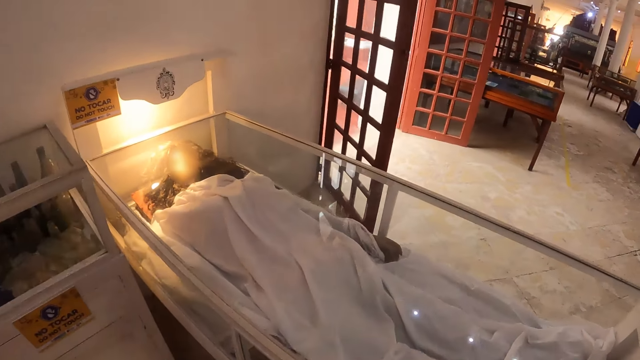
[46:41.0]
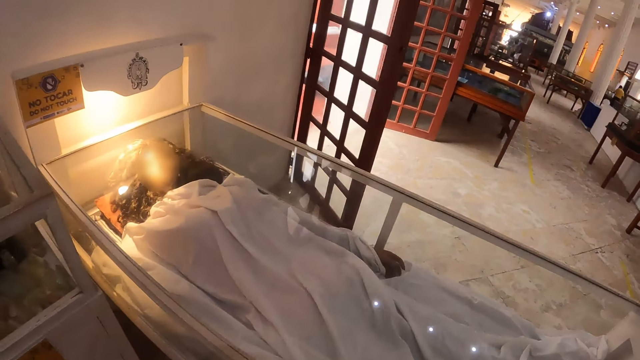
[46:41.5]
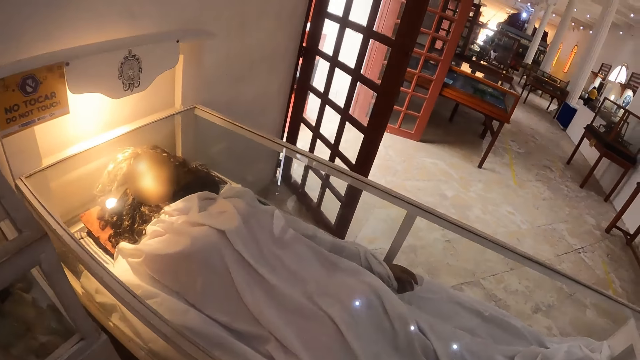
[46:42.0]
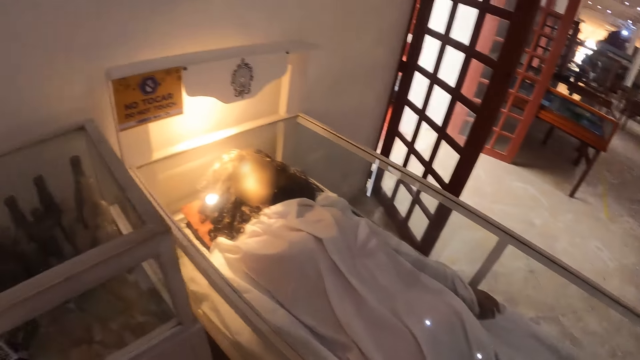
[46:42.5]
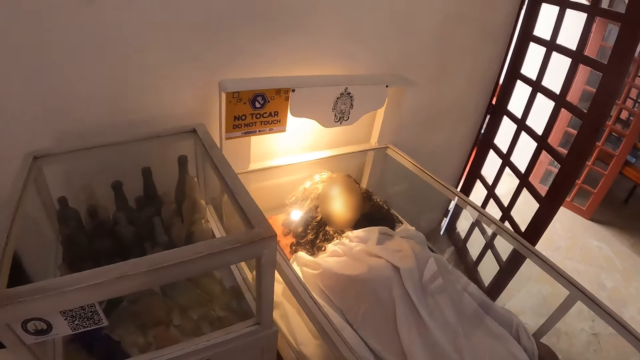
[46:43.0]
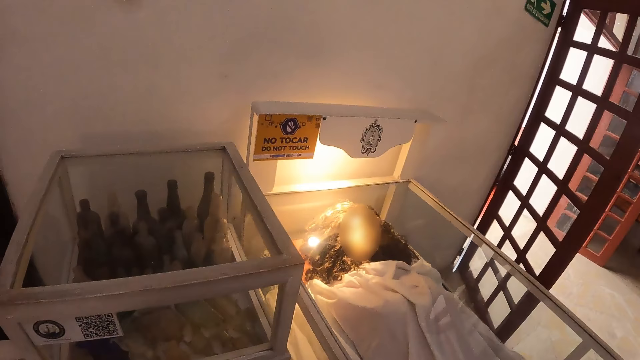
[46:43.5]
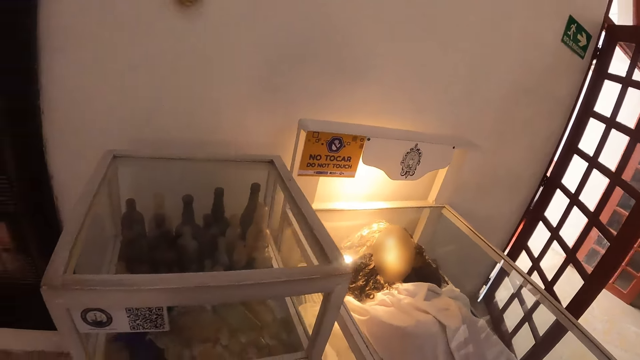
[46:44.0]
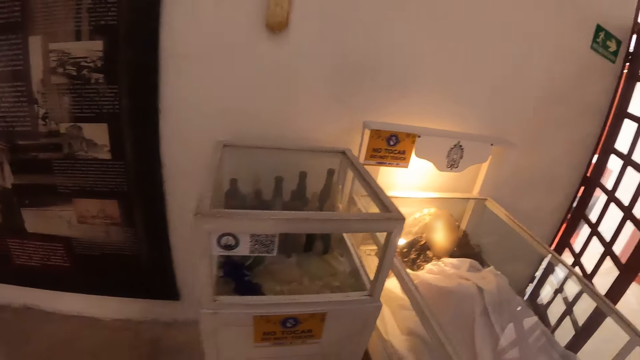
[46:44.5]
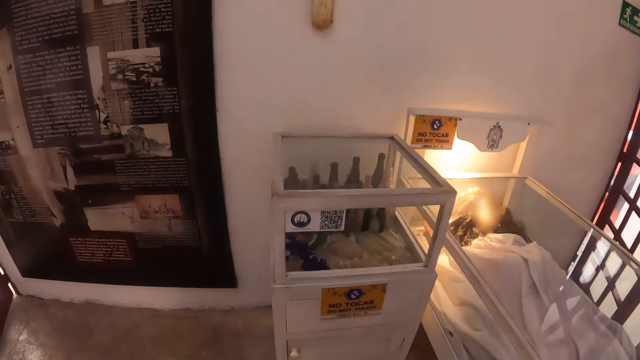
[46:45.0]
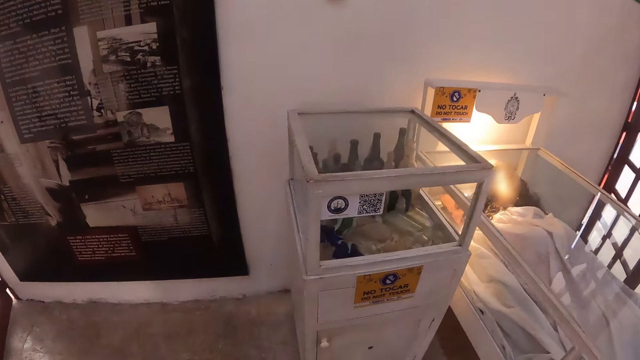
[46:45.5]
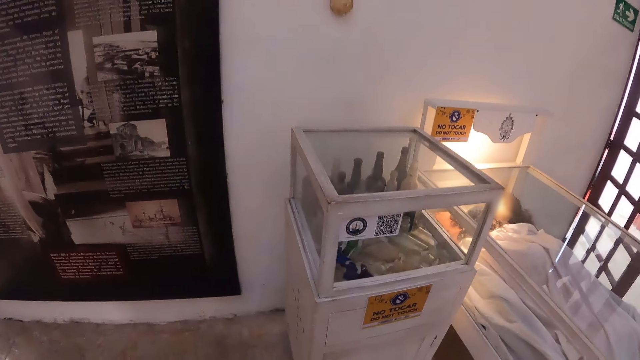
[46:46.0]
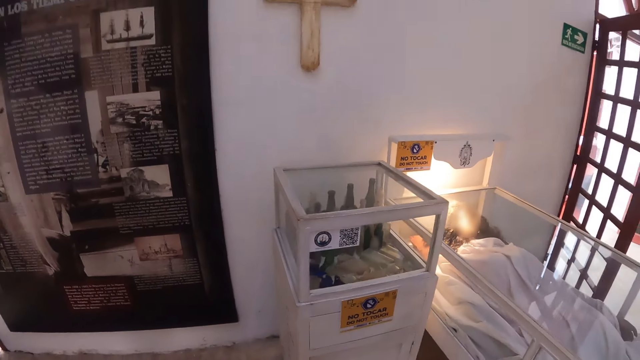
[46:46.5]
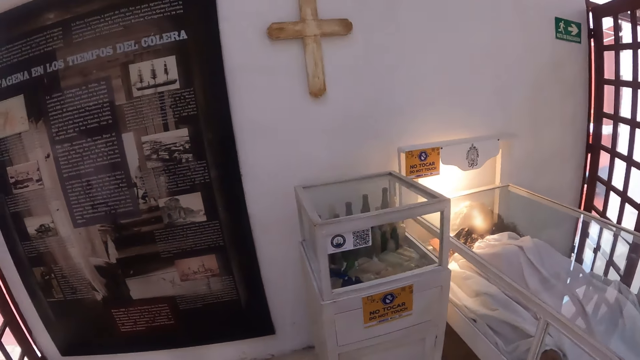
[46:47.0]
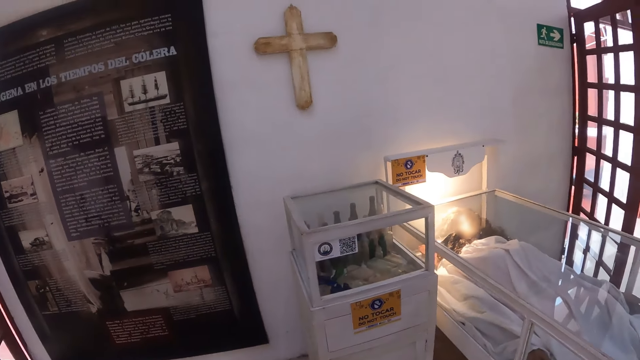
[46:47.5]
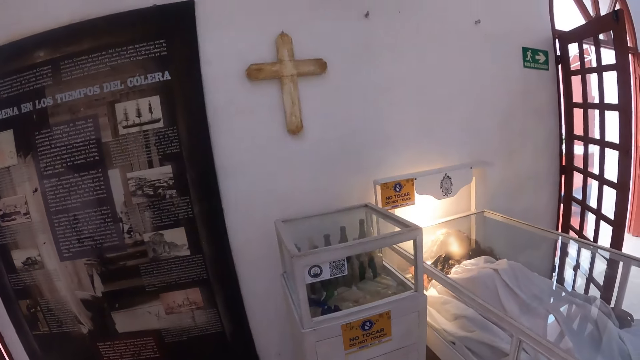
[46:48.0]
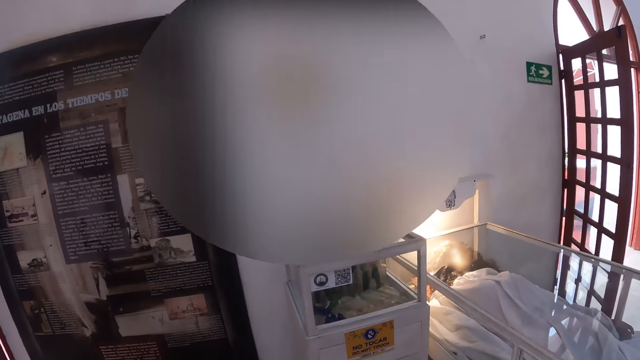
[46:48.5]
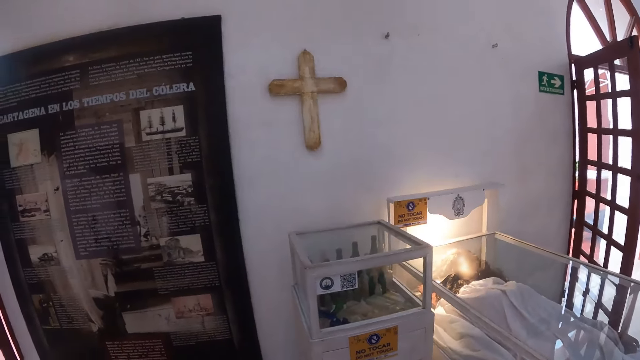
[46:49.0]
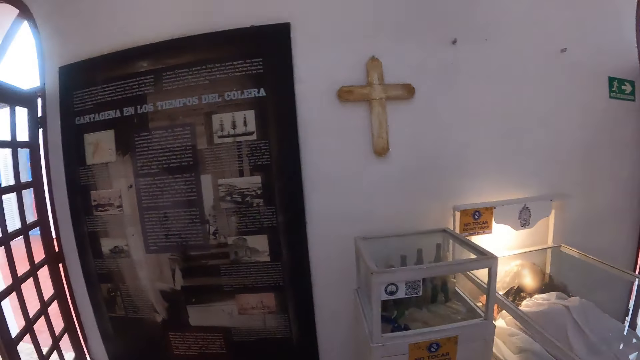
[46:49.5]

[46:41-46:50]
The camera wearer looks around.

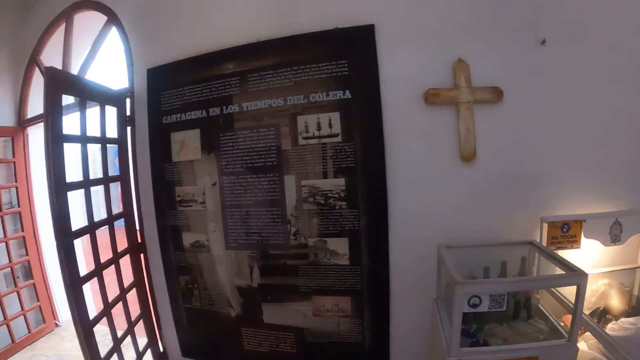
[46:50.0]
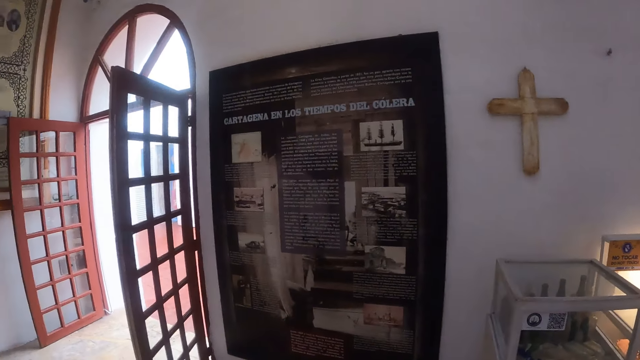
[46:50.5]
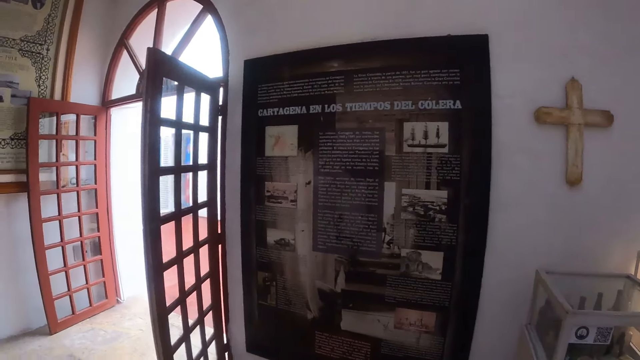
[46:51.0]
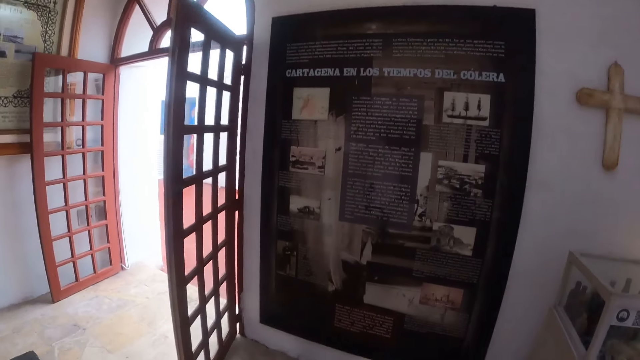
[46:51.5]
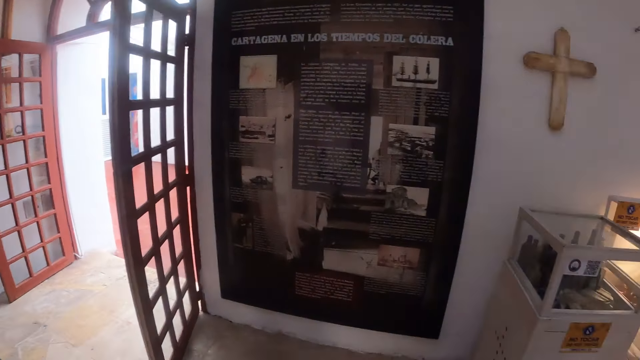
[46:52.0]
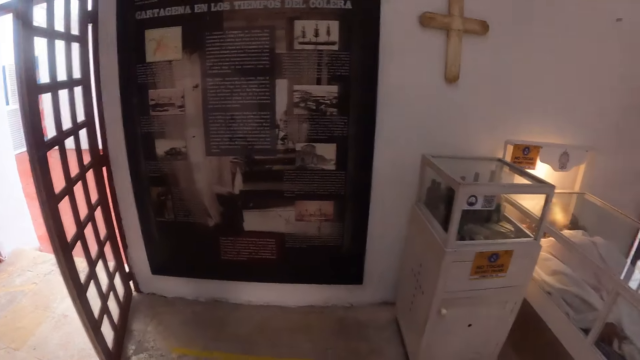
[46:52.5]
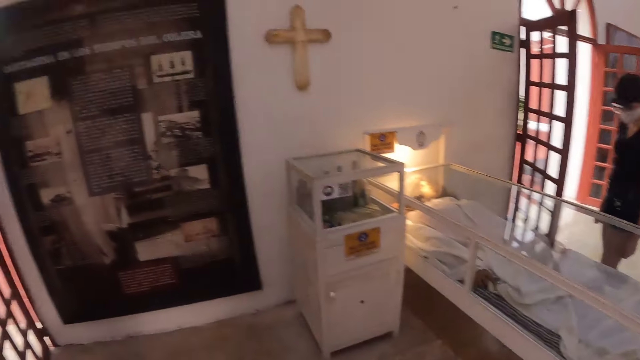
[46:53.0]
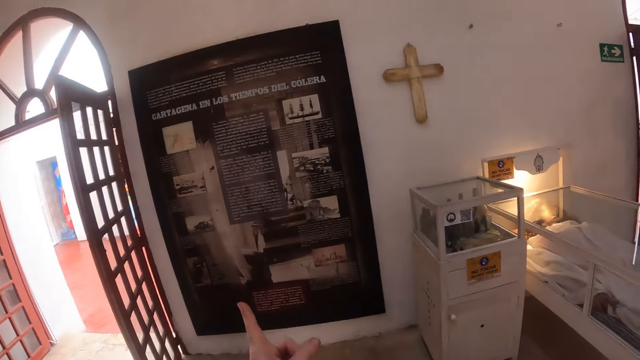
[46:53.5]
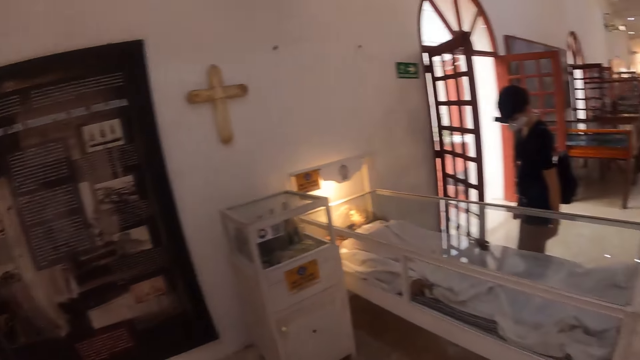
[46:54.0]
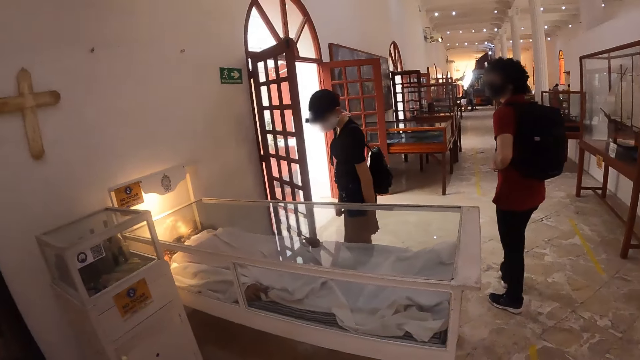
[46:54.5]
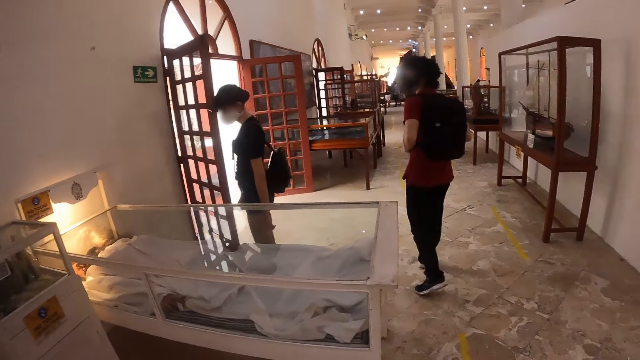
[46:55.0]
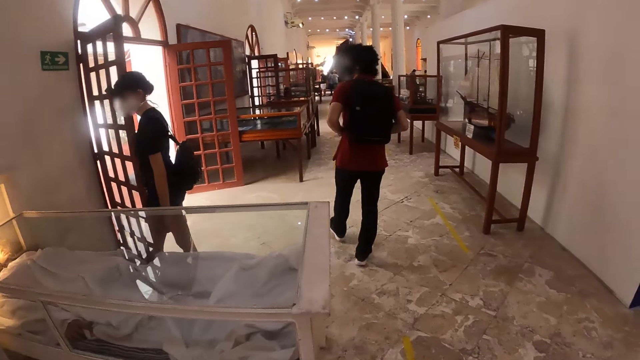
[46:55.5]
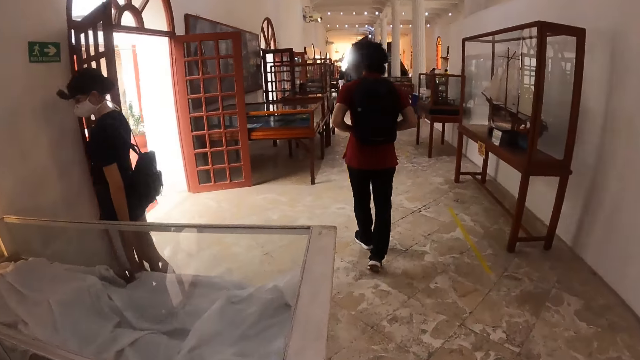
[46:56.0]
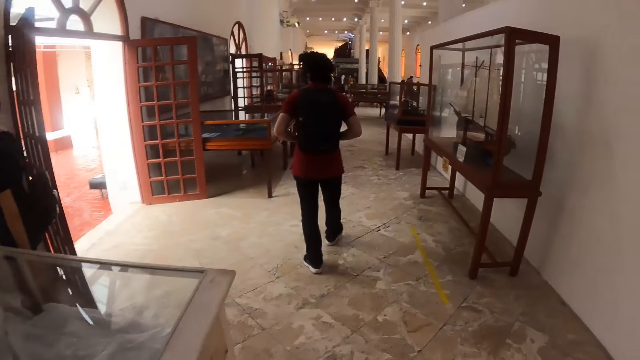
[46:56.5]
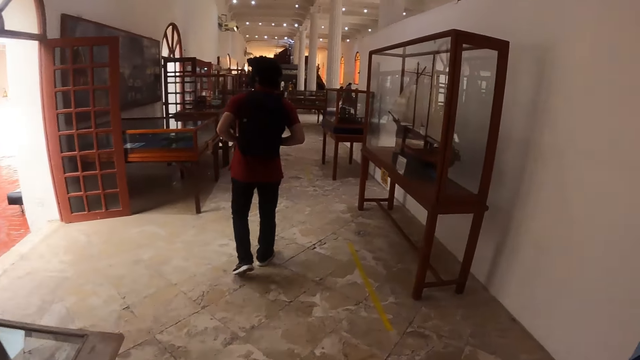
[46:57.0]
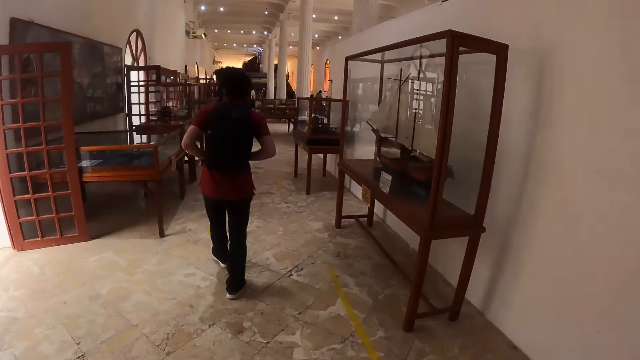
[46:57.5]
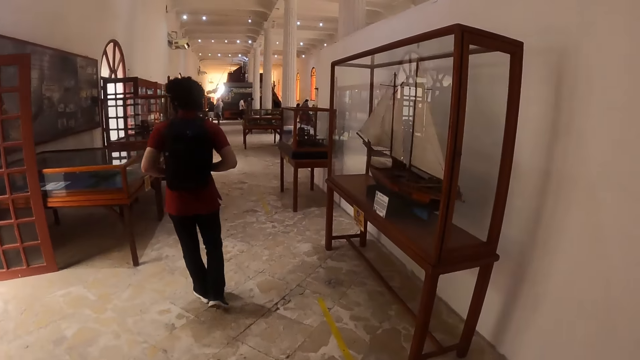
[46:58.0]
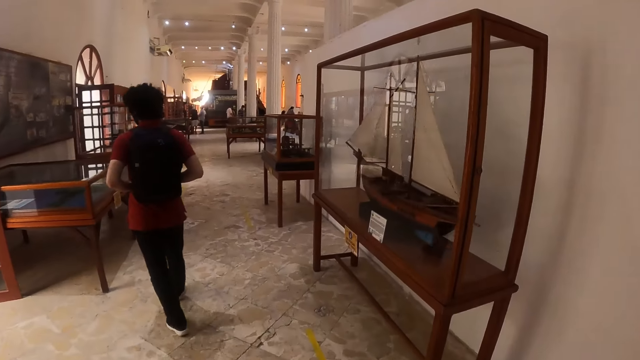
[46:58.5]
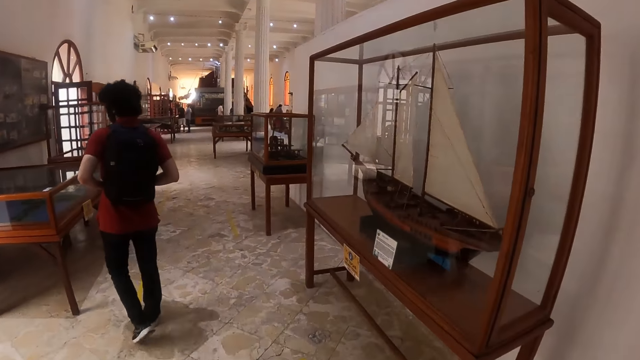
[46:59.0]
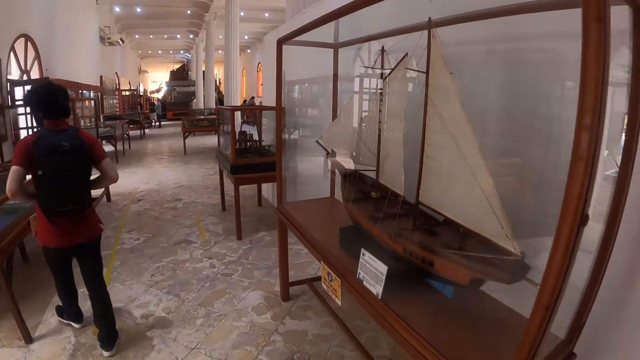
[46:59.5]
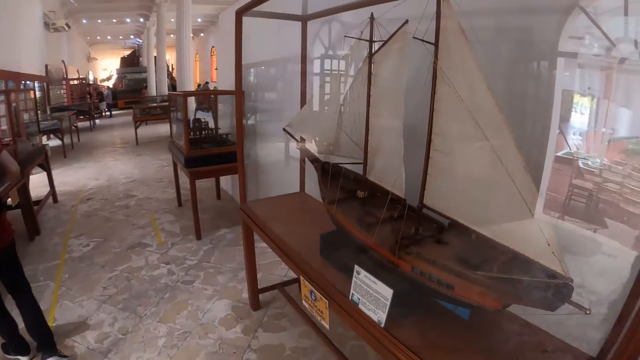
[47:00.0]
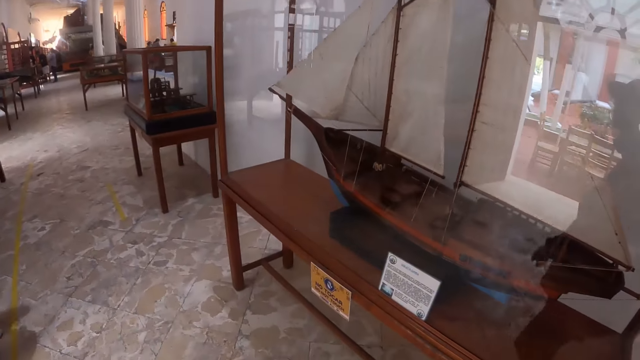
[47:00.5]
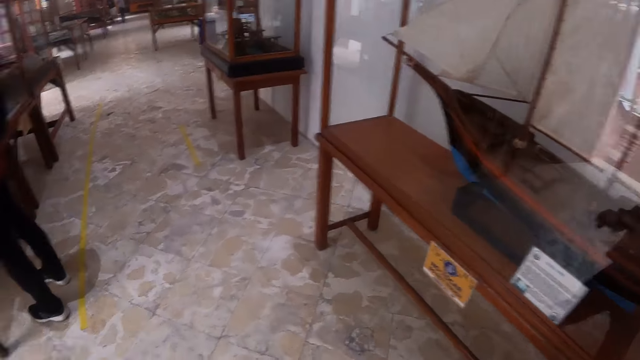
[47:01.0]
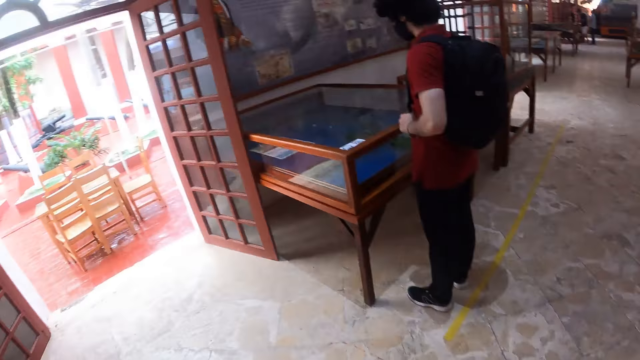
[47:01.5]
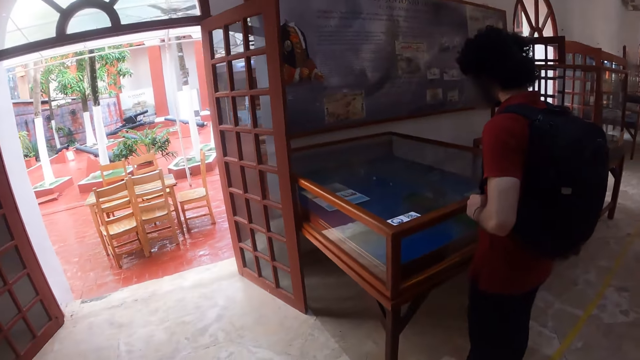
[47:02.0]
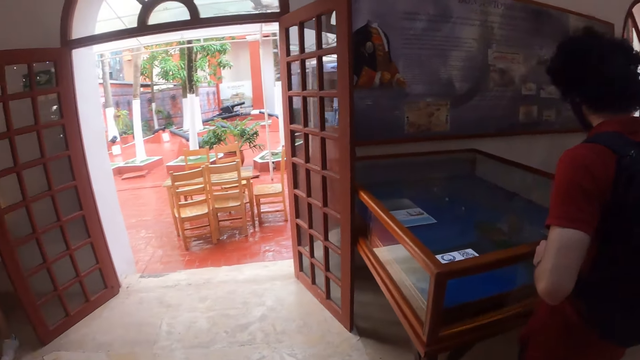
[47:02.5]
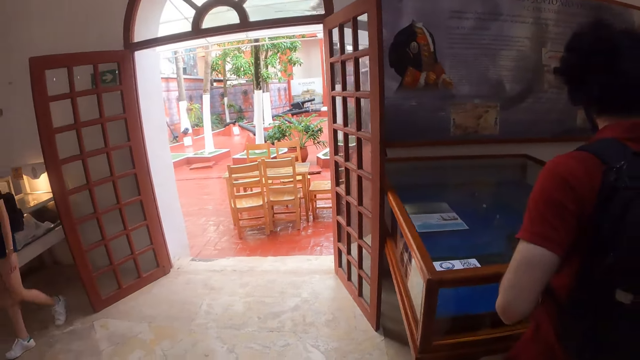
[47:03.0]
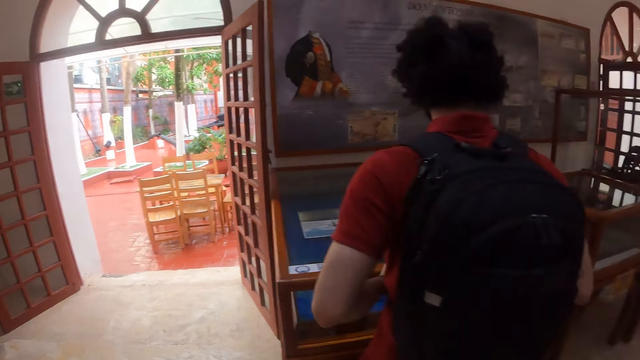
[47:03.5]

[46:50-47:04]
The camera wearer walks around the room. A man walks around the room. The camera wearer walks around. They walk around the room.
